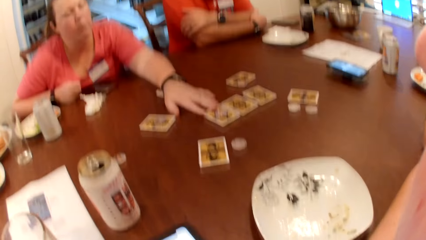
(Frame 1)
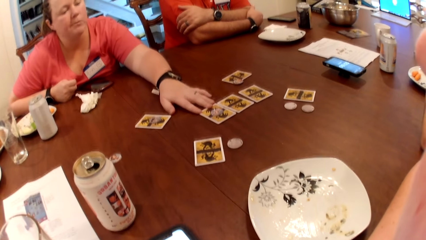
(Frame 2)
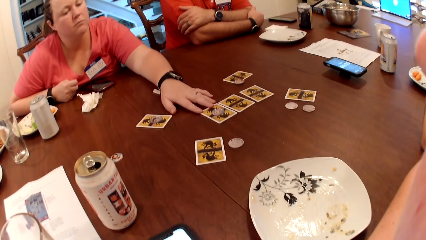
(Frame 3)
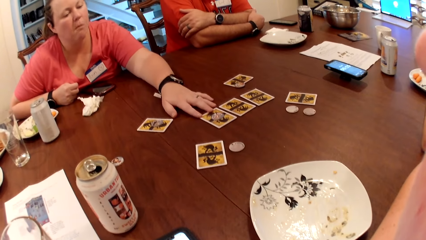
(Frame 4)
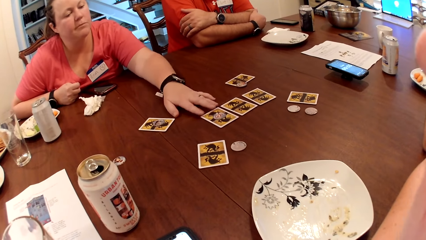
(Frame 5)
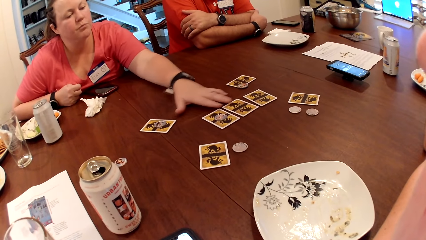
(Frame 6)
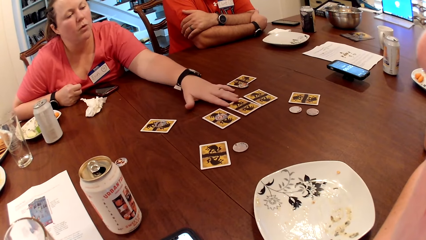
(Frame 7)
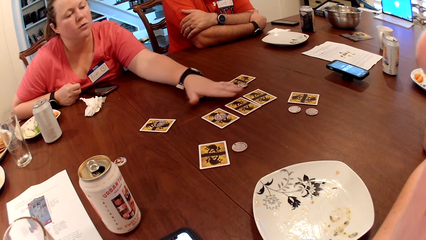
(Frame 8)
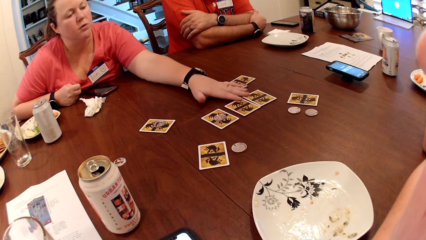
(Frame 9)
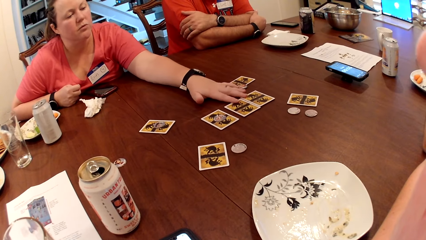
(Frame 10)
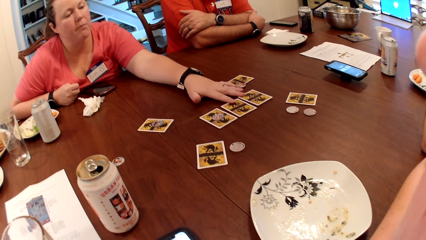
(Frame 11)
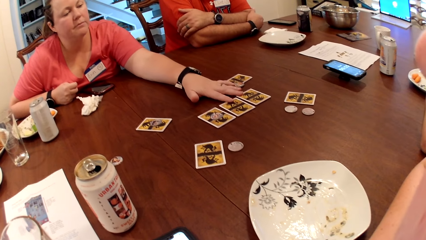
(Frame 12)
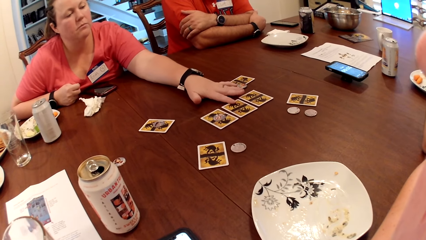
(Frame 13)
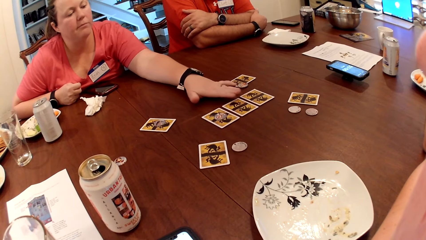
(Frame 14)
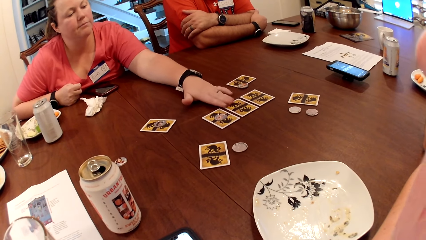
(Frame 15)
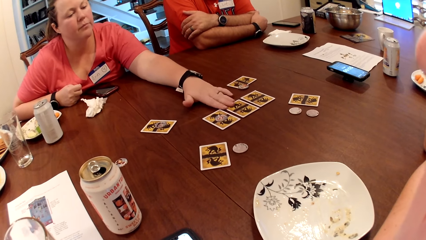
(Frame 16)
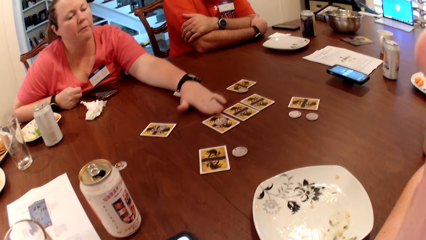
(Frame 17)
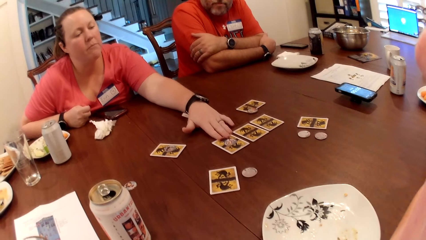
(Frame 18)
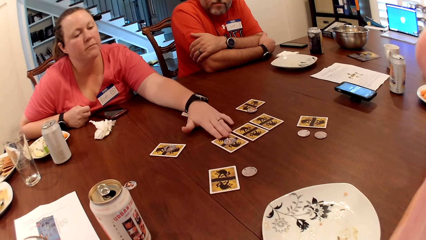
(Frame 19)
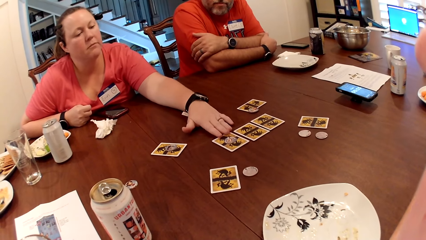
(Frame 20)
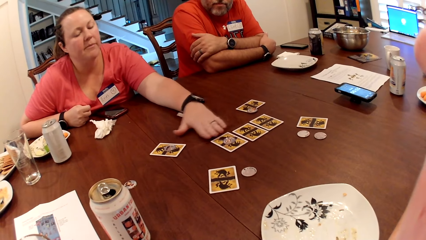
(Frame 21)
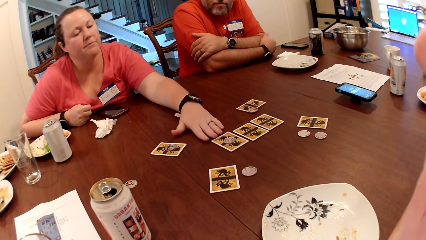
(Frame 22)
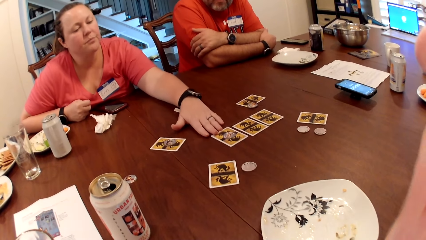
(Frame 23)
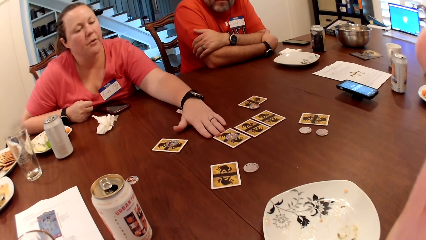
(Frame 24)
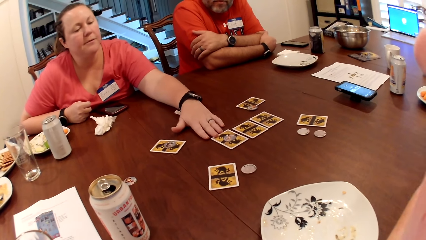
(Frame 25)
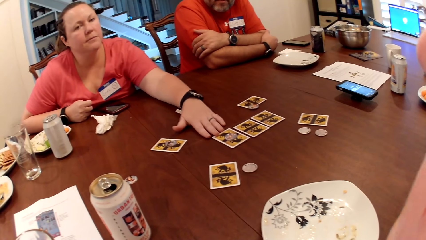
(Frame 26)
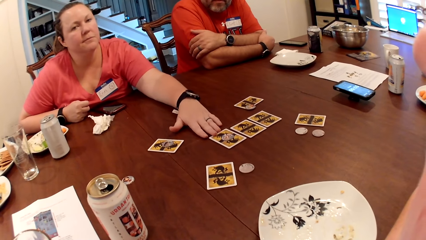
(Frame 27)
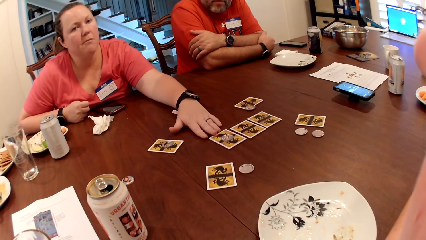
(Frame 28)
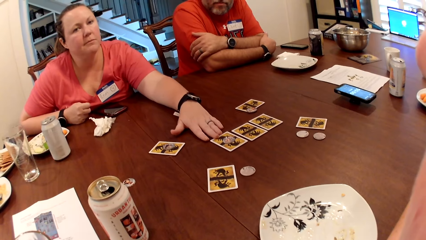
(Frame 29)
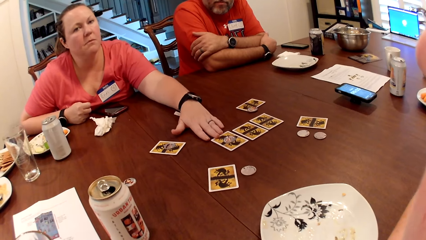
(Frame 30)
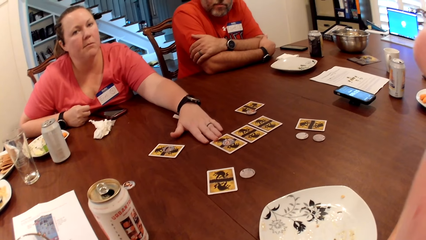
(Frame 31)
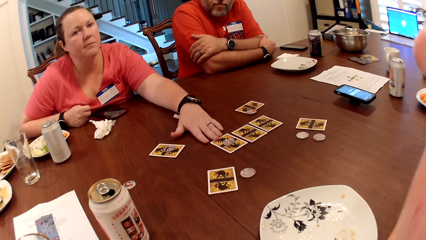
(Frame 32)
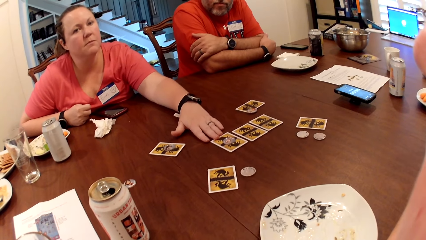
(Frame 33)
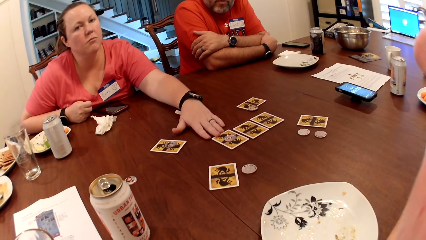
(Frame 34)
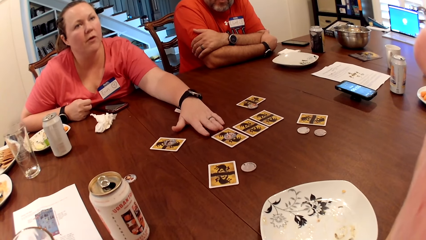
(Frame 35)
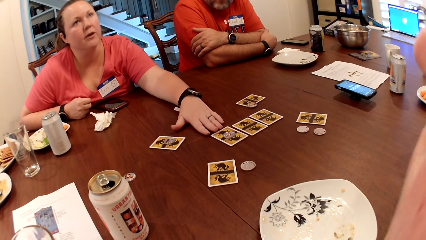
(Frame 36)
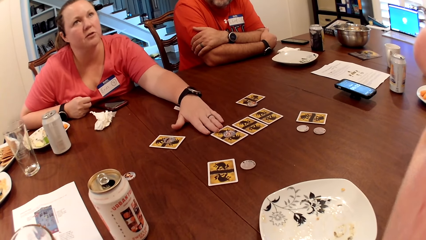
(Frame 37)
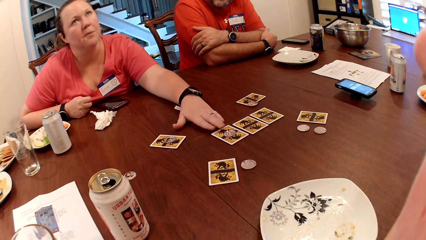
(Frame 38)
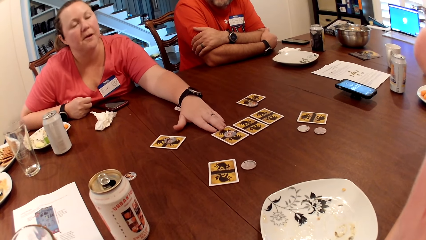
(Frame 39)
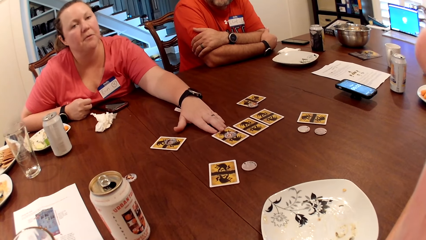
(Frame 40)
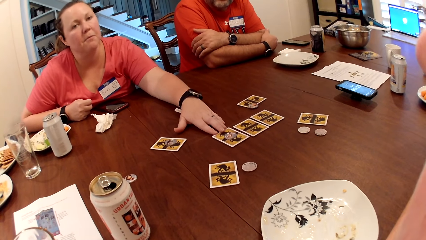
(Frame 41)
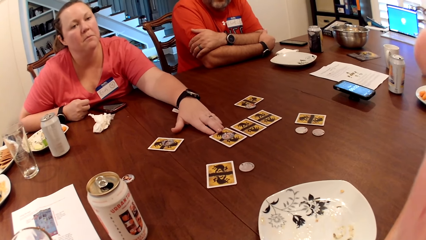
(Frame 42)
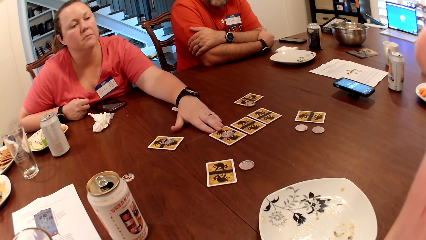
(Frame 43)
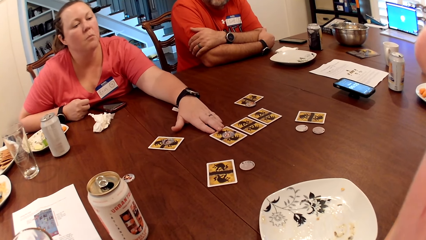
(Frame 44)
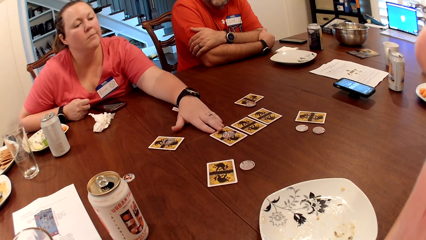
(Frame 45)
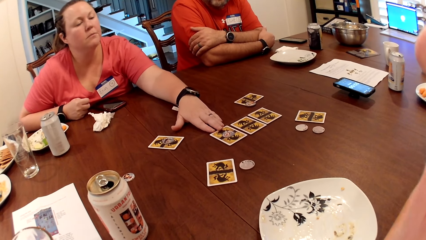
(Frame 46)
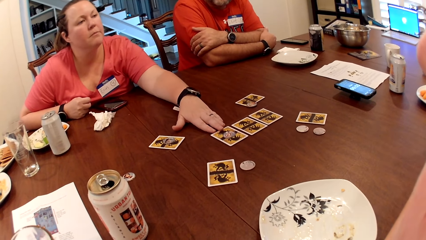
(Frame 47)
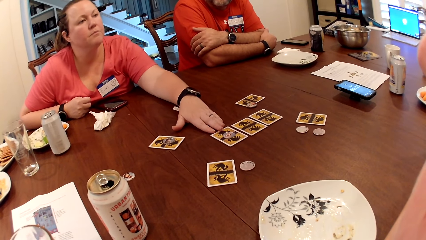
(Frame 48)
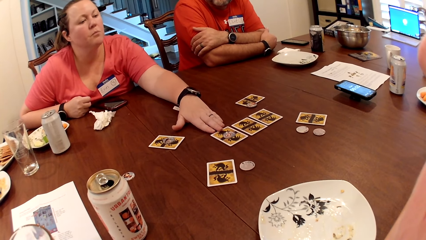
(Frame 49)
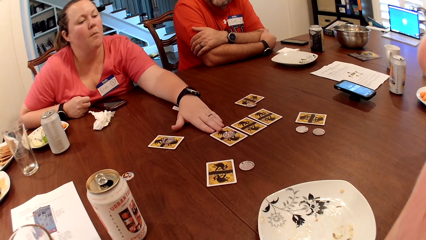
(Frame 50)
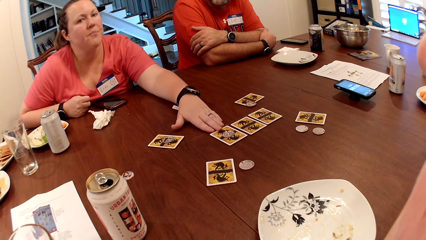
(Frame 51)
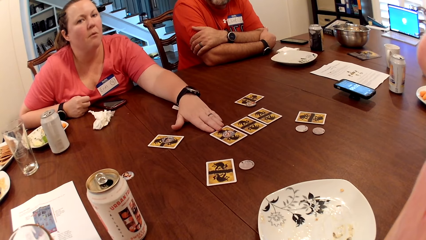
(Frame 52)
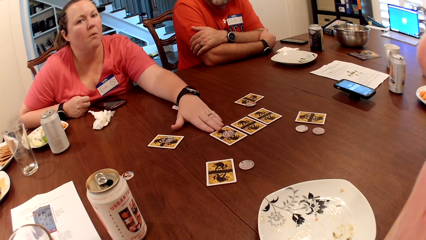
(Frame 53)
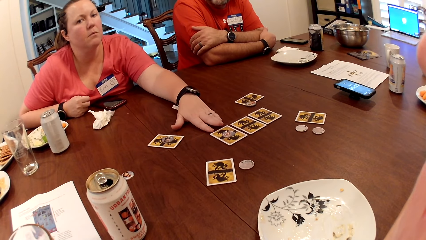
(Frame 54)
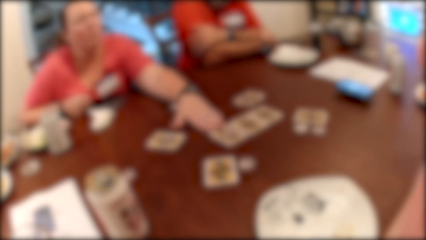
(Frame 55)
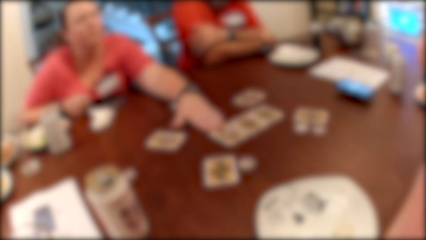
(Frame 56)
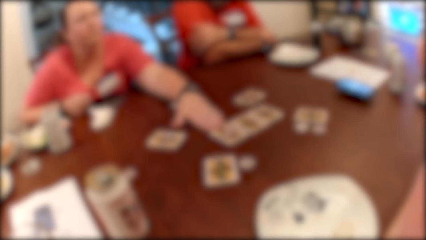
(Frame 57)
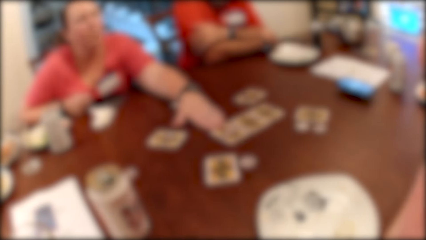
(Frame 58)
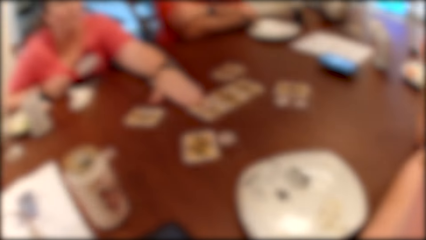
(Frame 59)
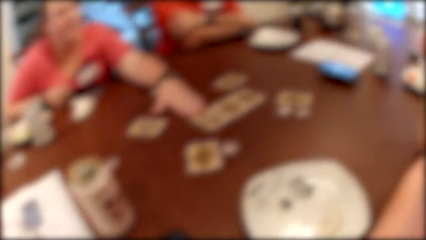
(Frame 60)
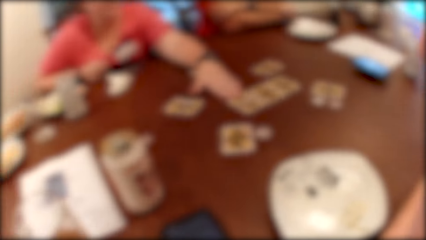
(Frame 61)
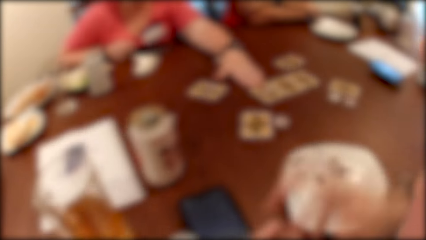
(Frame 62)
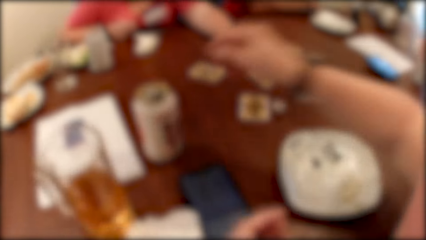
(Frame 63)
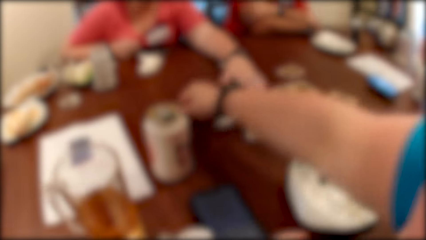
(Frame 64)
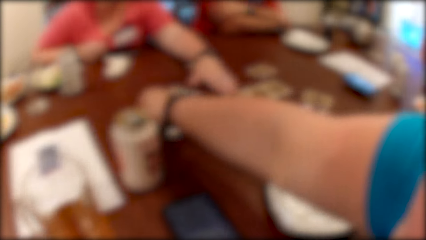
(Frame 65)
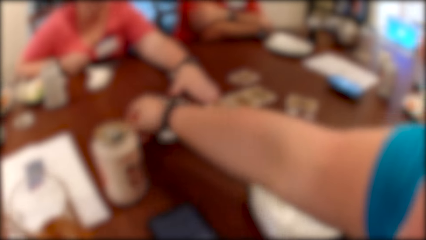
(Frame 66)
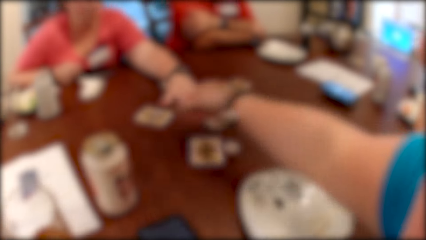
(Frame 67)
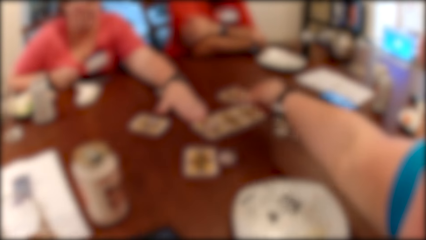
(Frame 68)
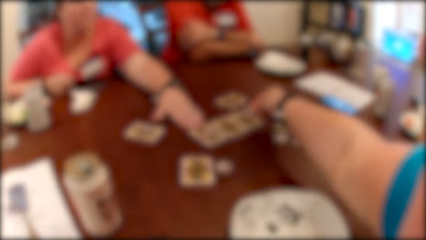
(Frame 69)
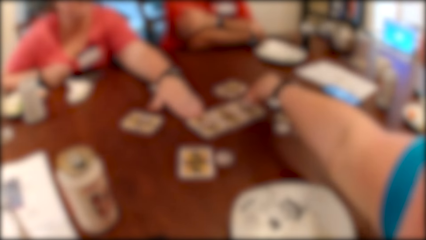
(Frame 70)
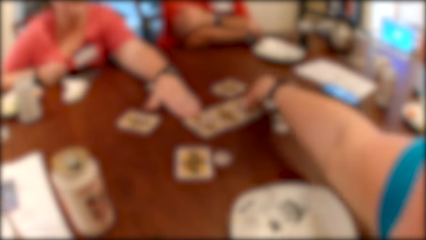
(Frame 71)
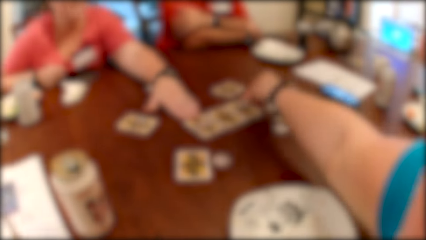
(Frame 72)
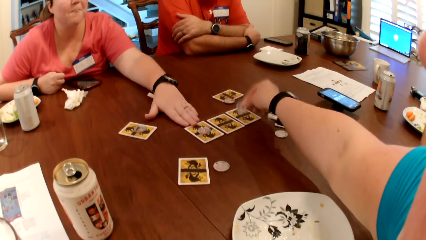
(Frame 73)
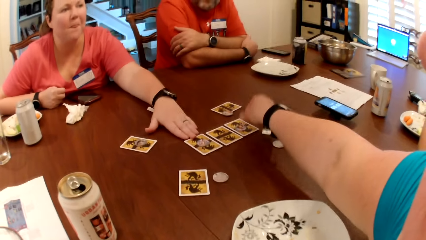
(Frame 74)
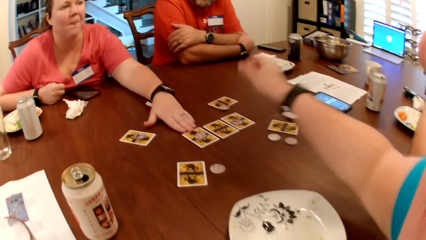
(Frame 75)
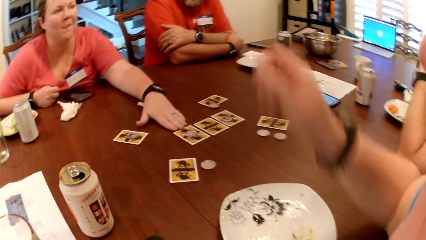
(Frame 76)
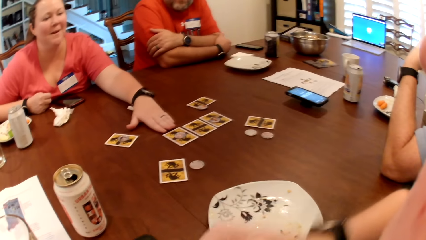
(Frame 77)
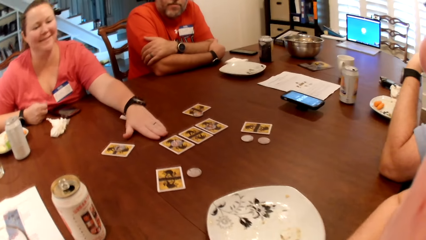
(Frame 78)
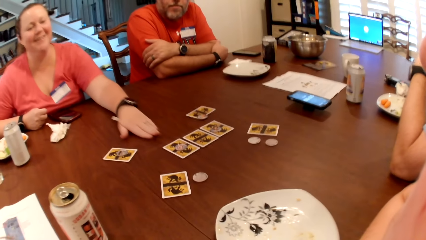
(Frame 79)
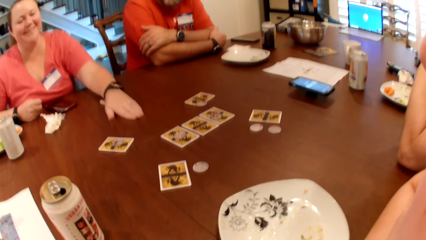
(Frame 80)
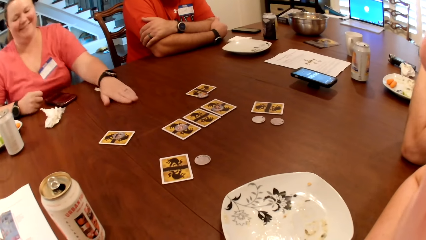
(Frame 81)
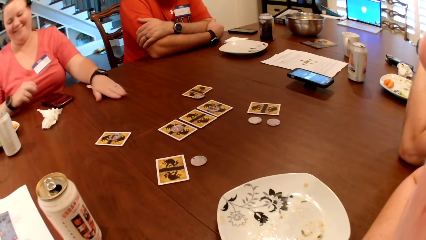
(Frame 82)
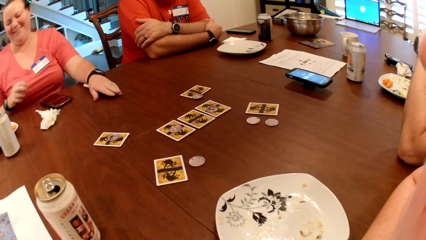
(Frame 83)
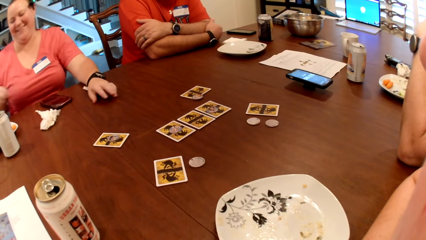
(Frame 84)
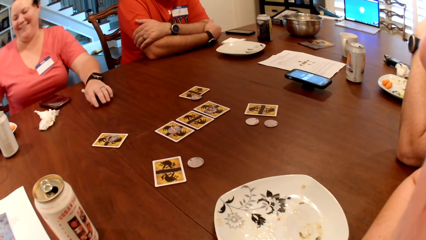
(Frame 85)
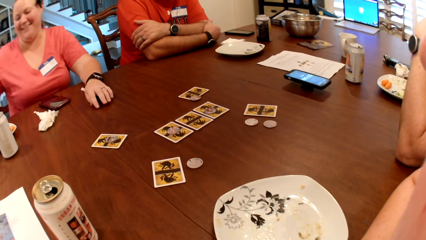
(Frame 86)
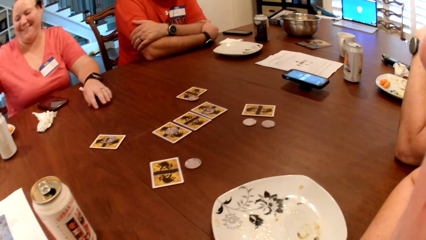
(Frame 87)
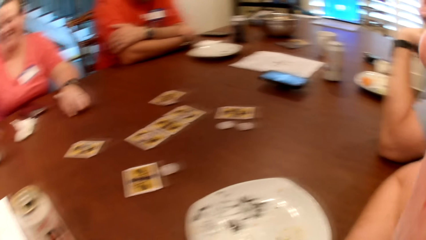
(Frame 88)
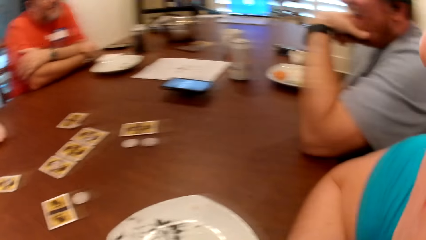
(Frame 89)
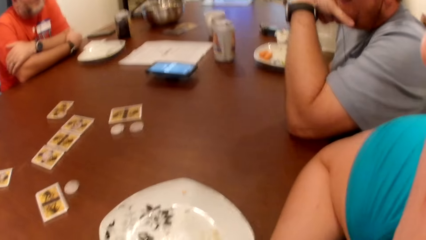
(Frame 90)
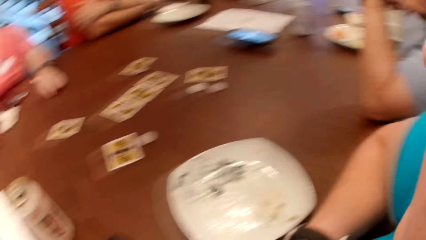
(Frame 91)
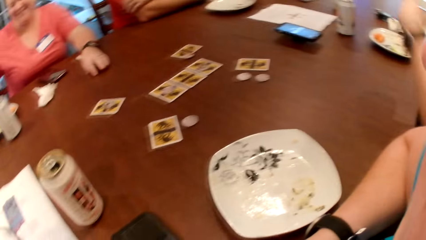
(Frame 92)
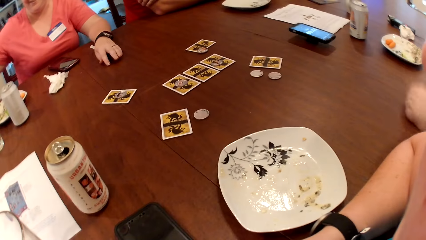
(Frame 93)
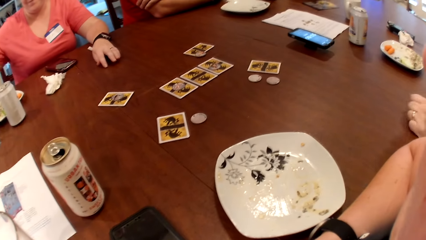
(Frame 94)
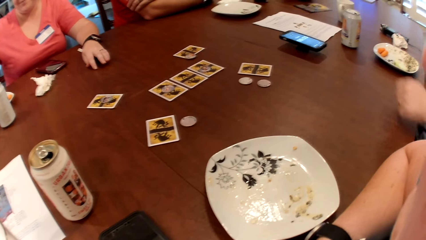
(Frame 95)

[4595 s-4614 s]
The woman touches some cards on the table with her left hand. The camera wearer picks a poker chip from the table with her right hand. She drops the poker chip on the table with her right hand. She moves the hand from the table. The woman moves the hand on the table and moves the hand aside.
